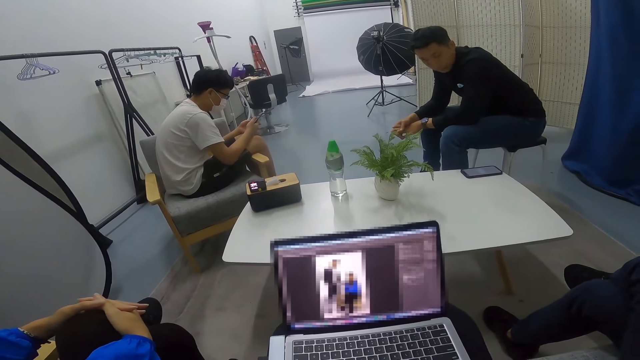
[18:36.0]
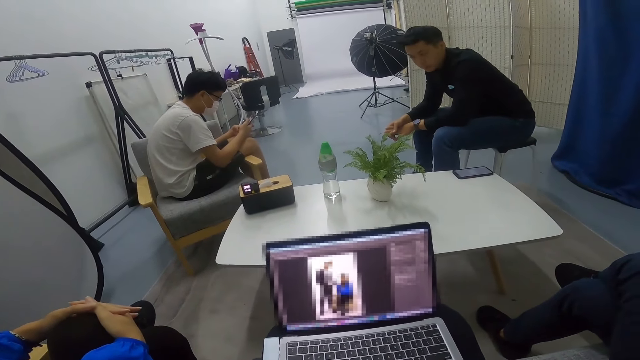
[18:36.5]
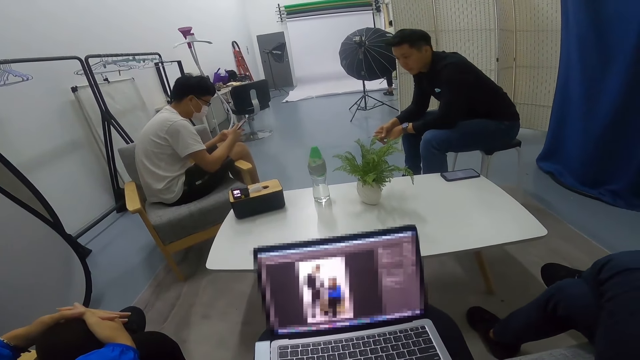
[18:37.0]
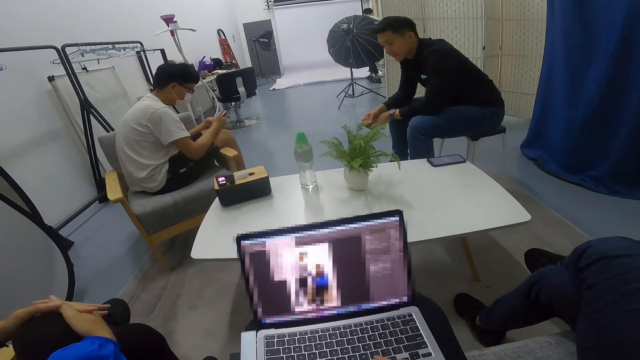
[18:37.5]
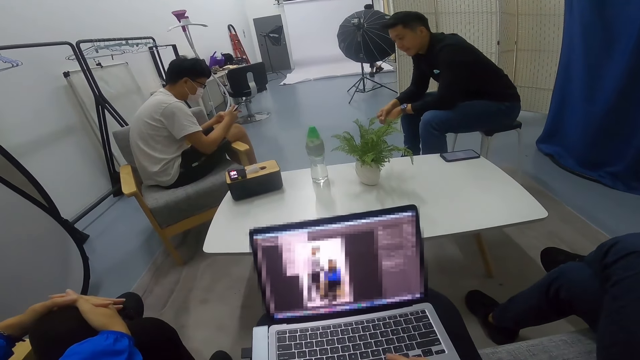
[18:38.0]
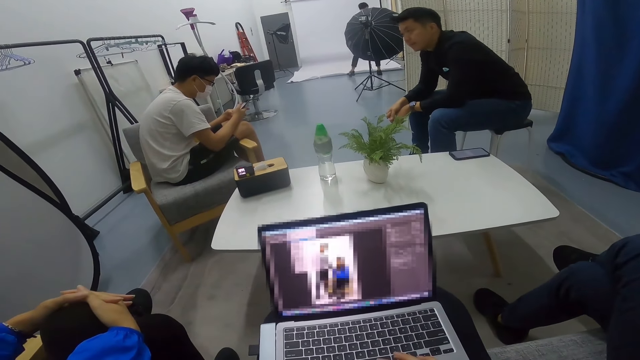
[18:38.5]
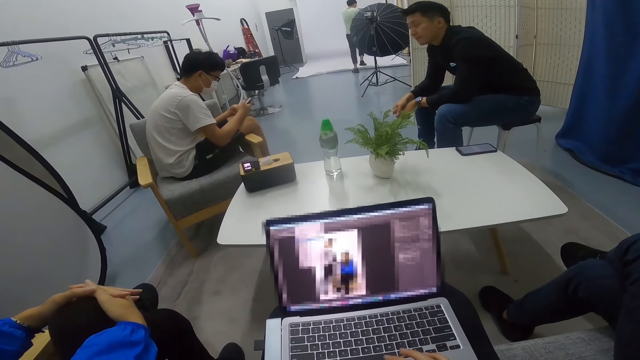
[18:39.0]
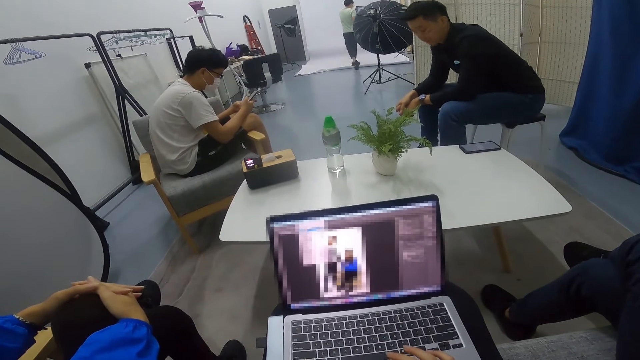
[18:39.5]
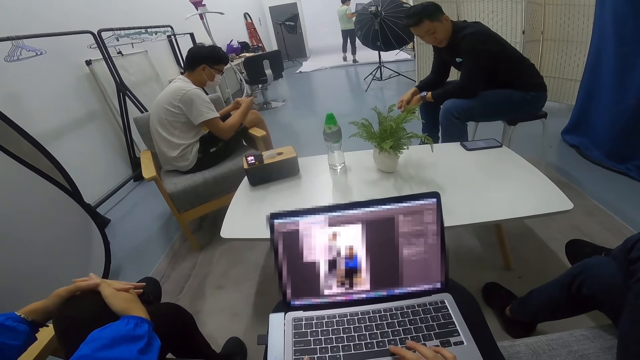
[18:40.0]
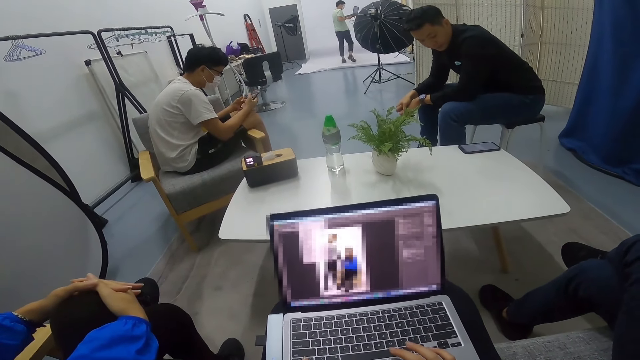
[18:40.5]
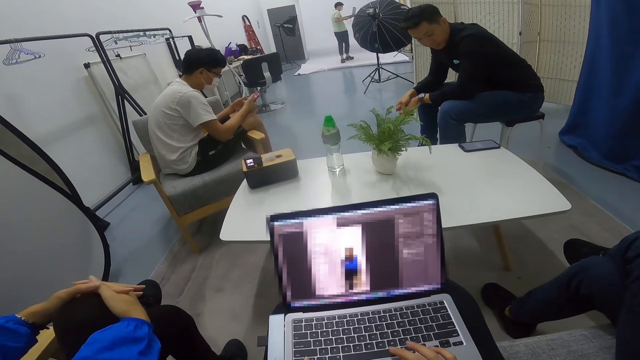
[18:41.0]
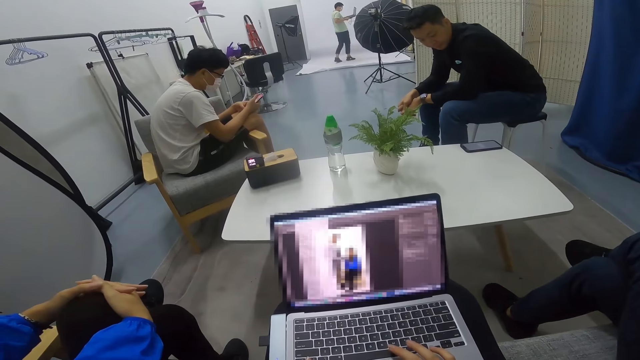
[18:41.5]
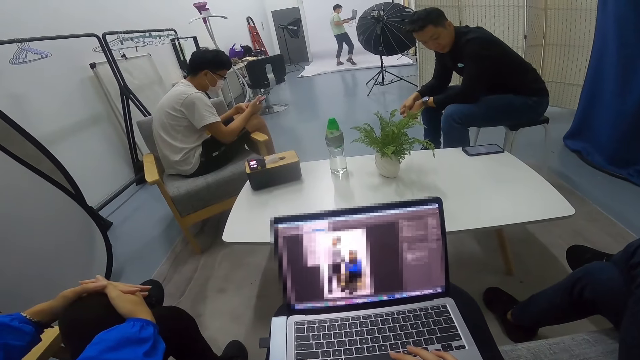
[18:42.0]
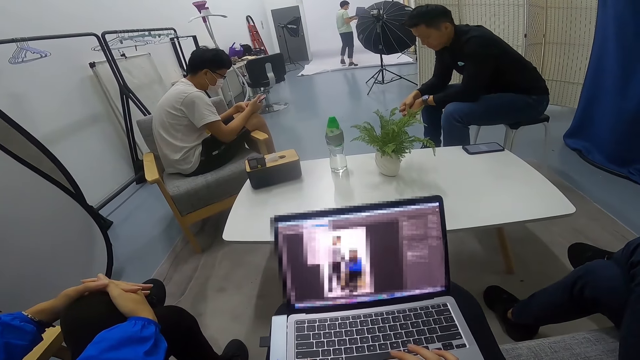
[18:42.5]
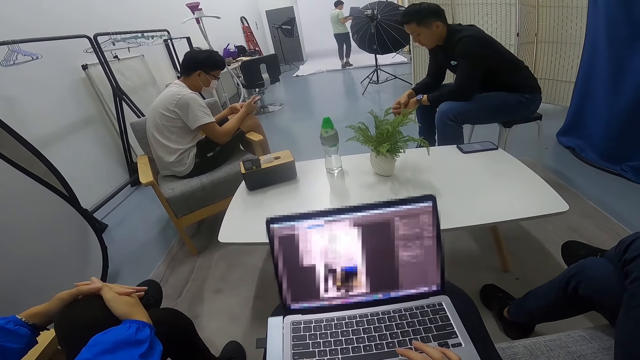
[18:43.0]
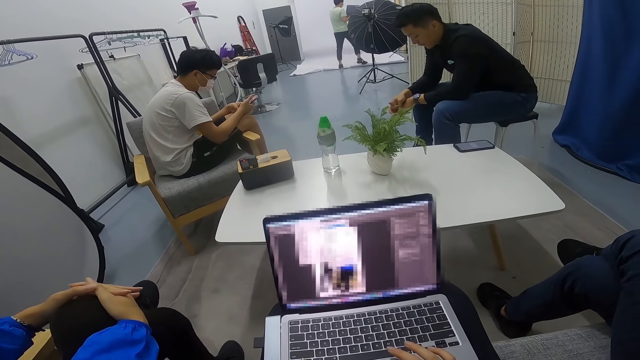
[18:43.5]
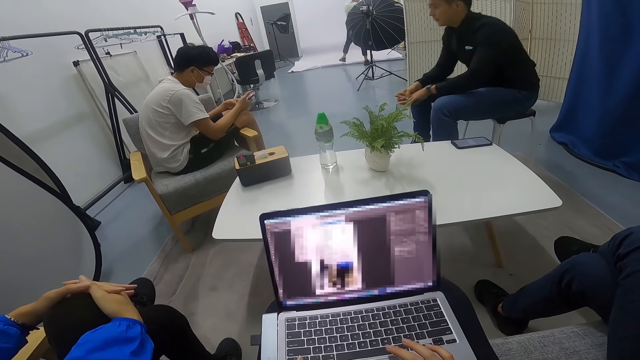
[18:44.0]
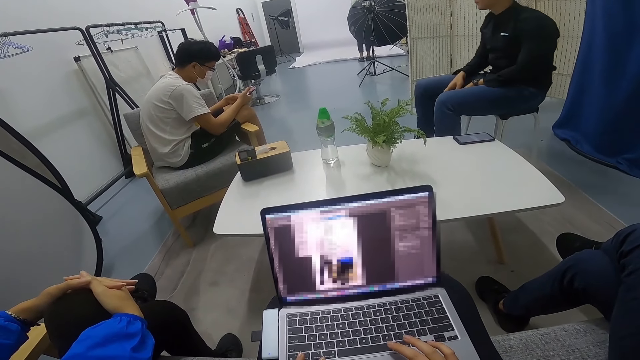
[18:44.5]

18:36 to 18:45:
A man carries a laptop at the far end of the room. Another man stares round the room. A man holds a laptop with hands.

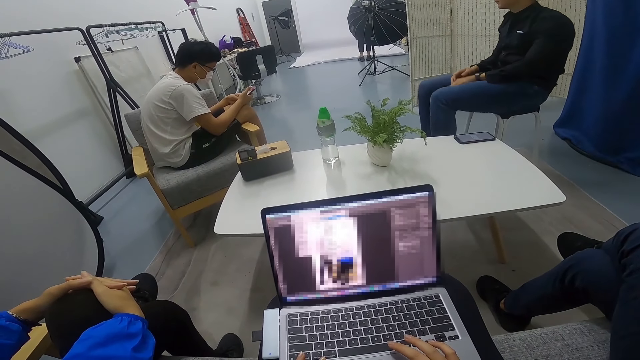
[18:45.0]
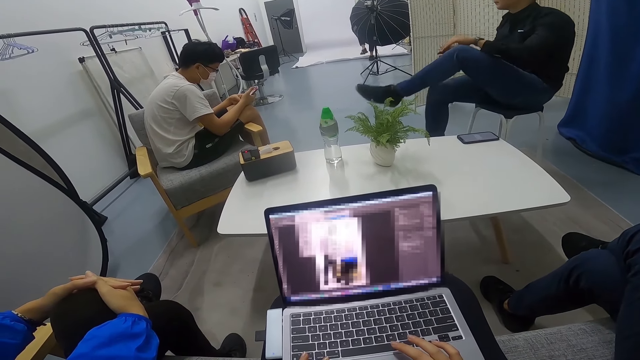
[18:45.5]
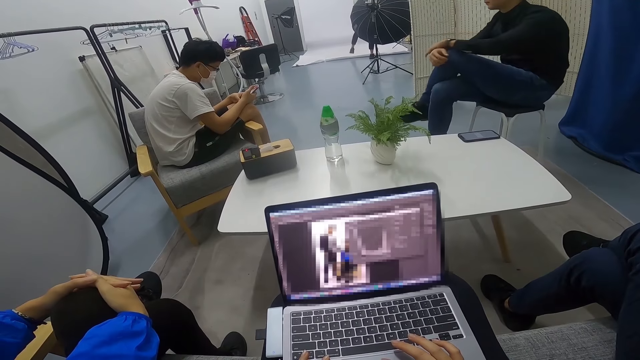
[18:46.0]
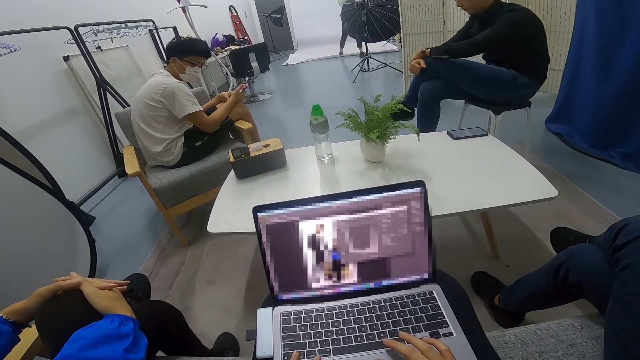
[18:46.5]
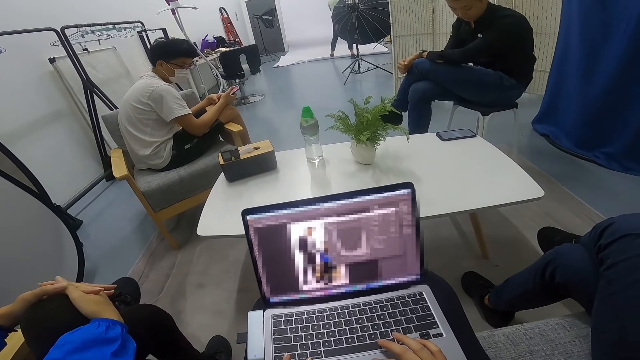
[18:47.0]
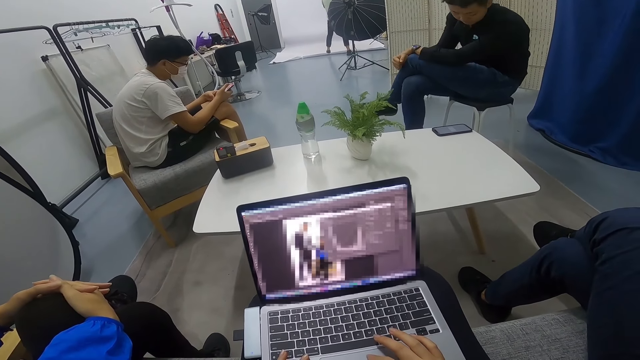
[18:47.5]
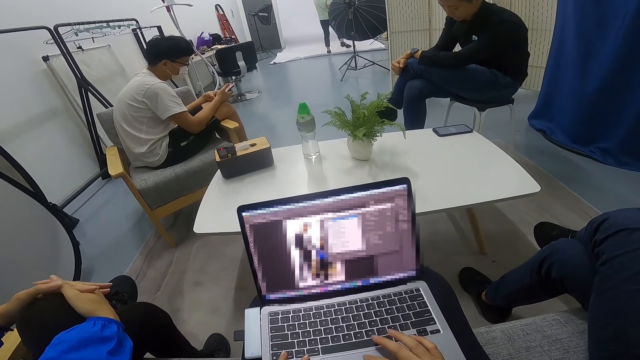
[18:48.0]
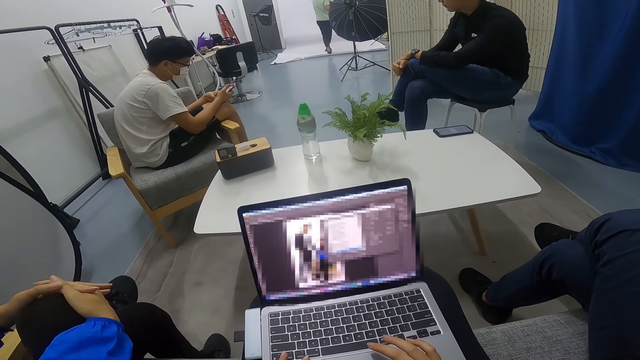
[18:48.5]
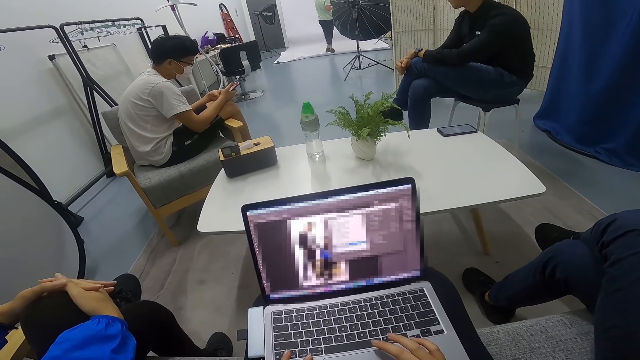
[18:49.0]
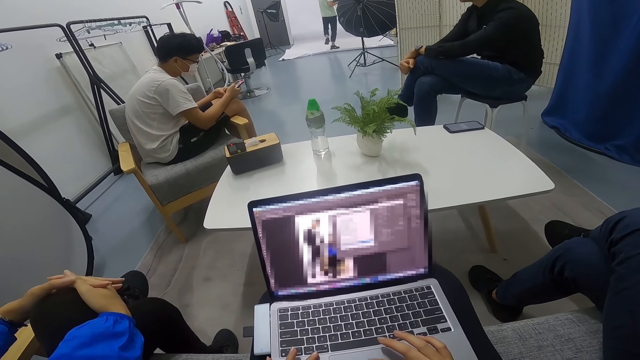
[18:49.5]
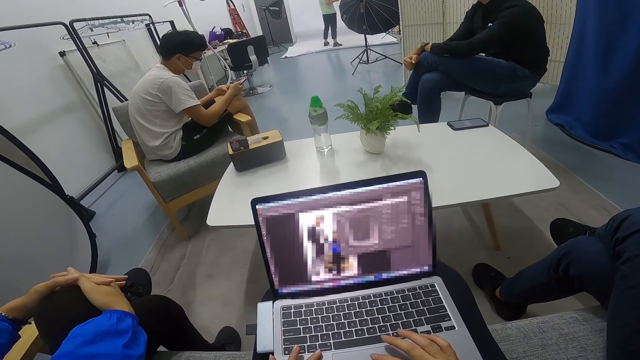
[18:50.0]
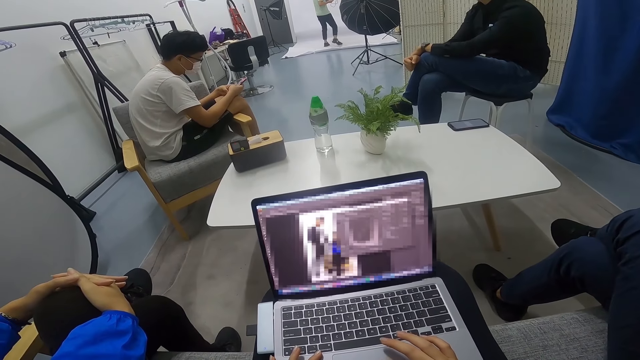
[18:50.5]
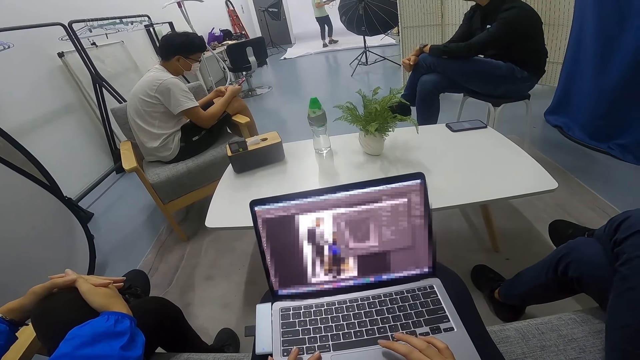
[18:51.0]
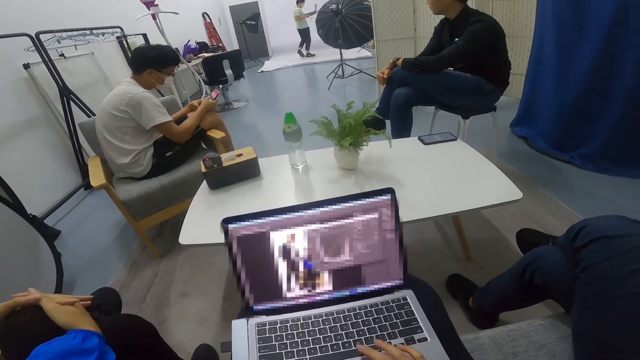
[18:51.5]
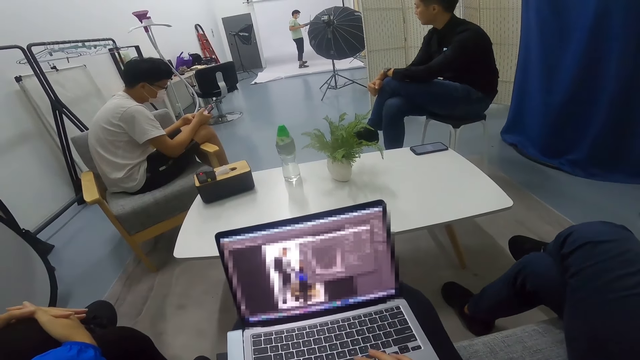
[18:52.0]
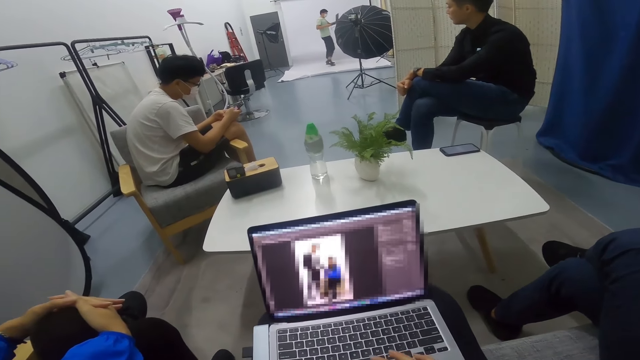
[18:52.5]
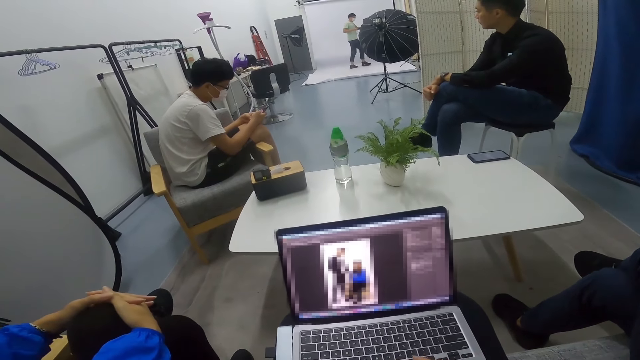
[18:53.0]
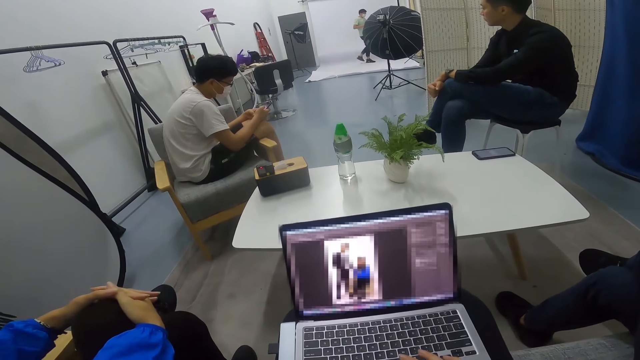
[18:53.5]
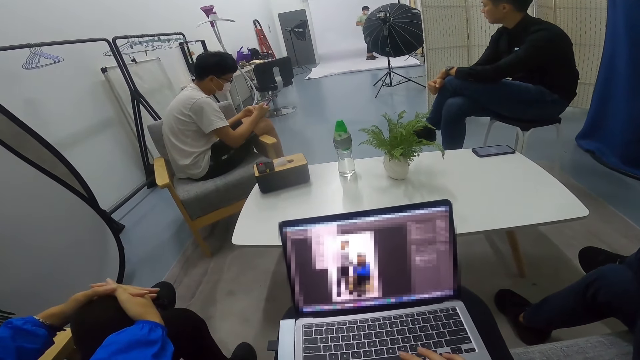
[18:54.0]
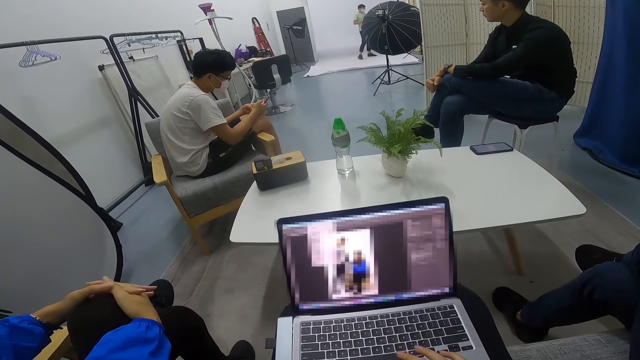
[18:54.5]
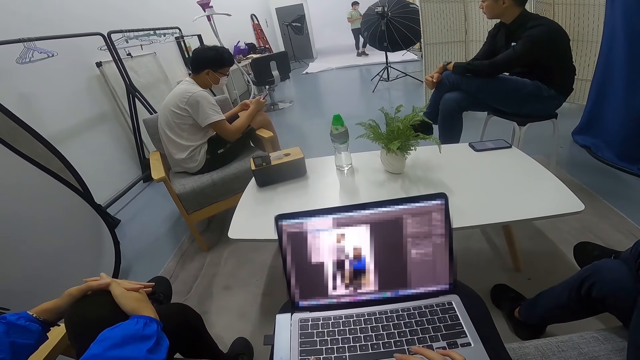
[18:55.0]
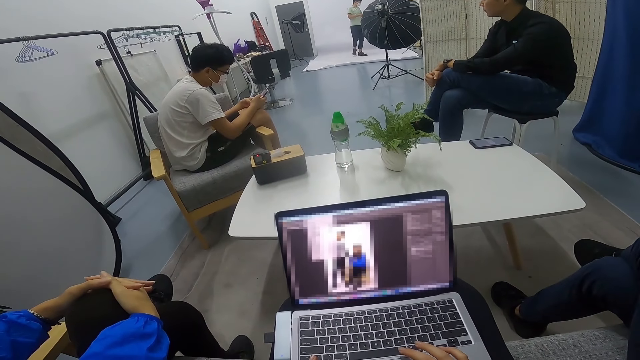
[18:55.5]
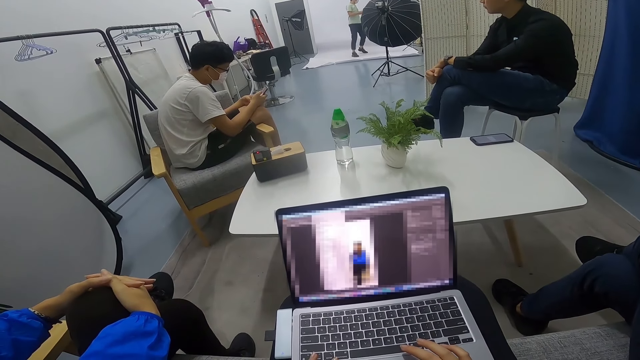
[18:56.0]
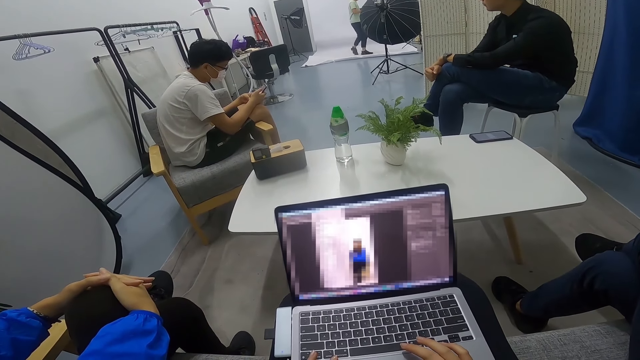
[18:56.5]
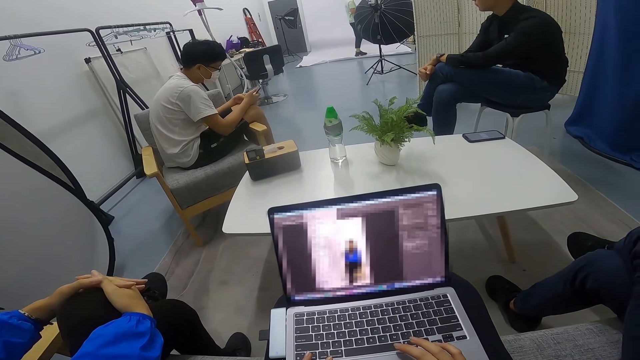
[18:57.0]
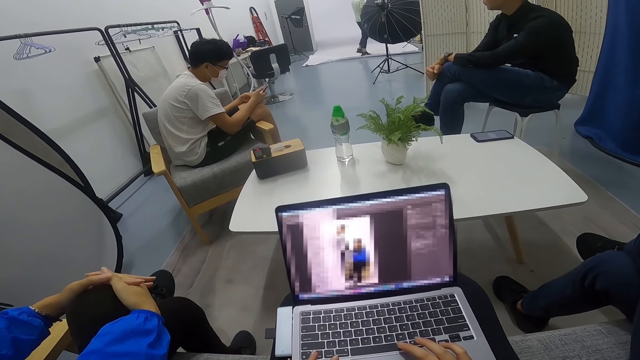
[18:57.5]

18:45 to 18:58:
A man puts a leg on top of the other. He stares round the room. The camera wearer uses the laptop. Another man uses his phone. A third man carries a laptop at the far end of the room. The camera wearer moves a hand on a touch pad.
